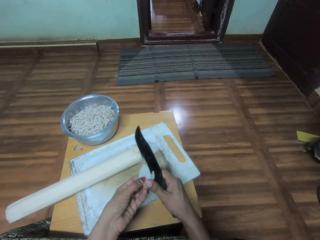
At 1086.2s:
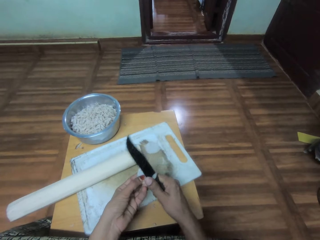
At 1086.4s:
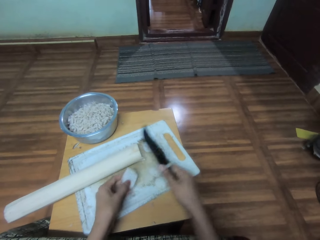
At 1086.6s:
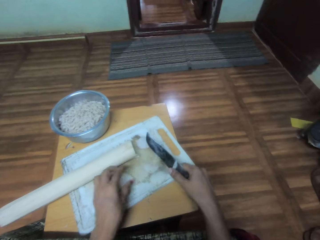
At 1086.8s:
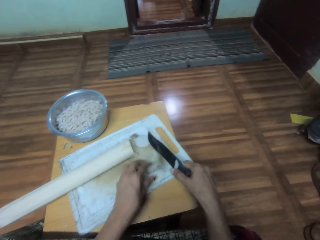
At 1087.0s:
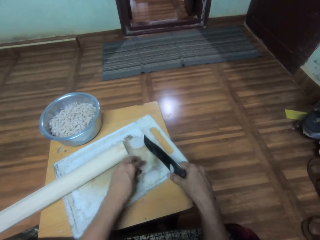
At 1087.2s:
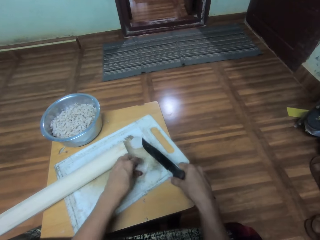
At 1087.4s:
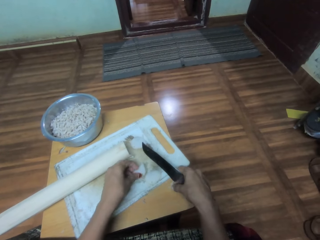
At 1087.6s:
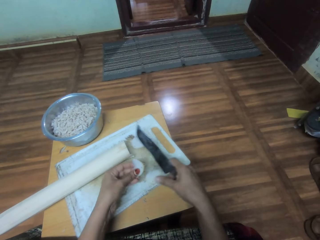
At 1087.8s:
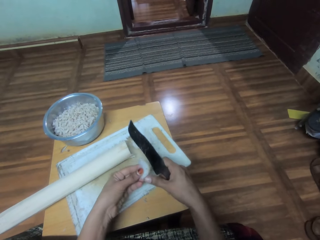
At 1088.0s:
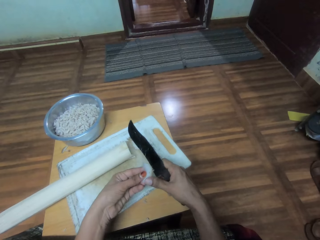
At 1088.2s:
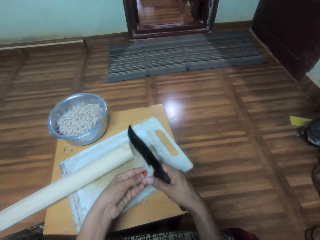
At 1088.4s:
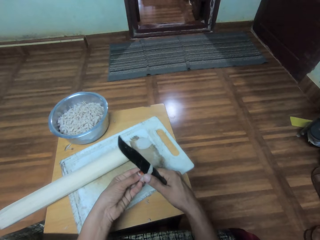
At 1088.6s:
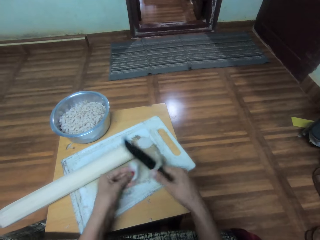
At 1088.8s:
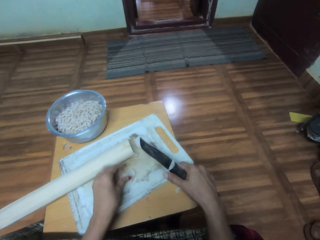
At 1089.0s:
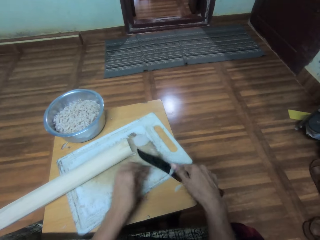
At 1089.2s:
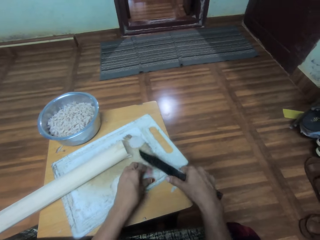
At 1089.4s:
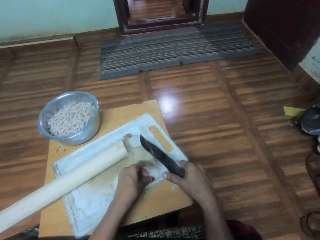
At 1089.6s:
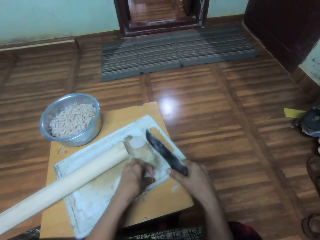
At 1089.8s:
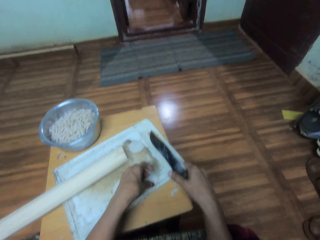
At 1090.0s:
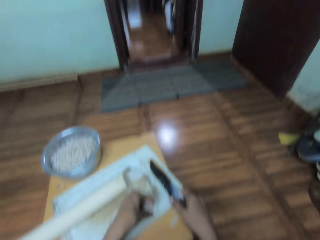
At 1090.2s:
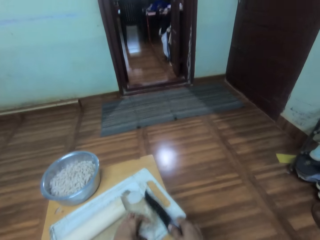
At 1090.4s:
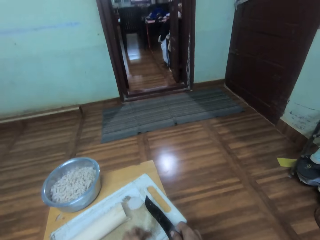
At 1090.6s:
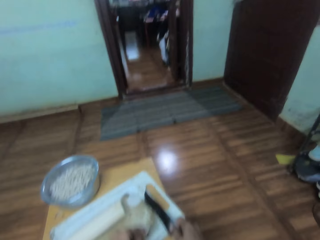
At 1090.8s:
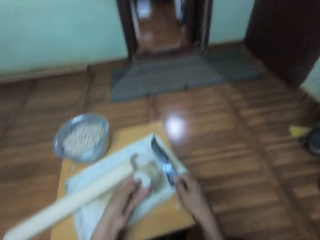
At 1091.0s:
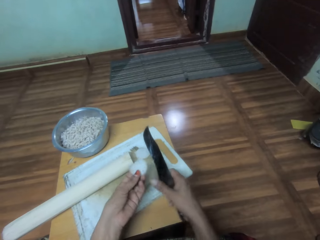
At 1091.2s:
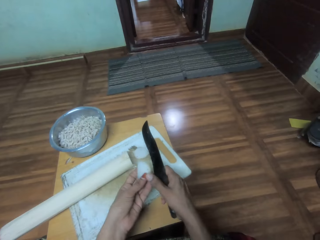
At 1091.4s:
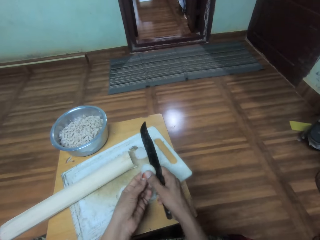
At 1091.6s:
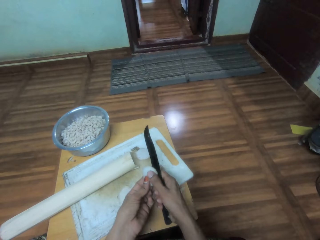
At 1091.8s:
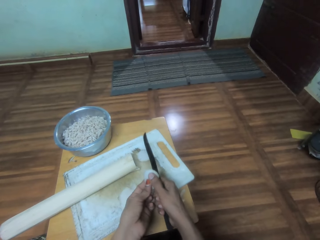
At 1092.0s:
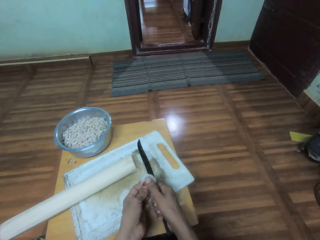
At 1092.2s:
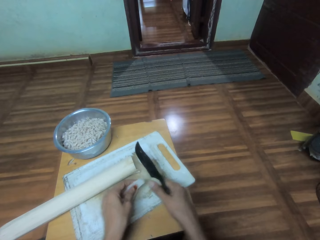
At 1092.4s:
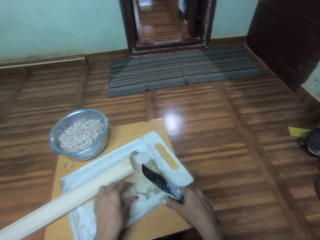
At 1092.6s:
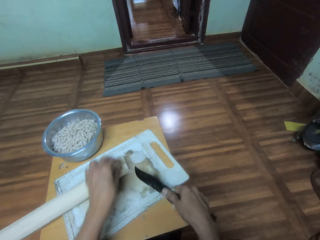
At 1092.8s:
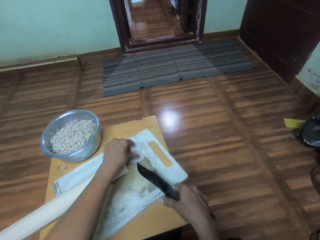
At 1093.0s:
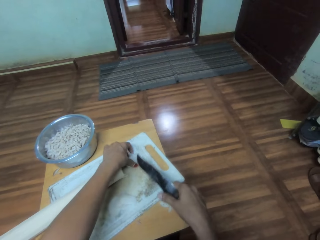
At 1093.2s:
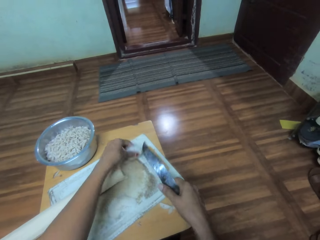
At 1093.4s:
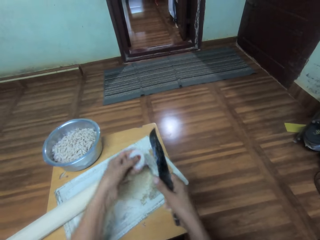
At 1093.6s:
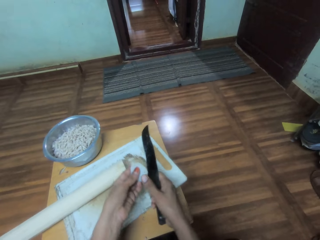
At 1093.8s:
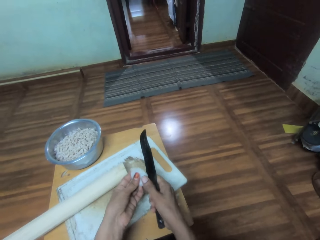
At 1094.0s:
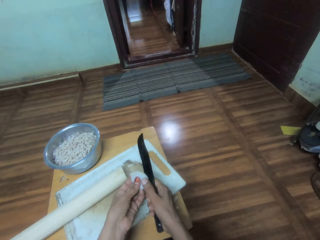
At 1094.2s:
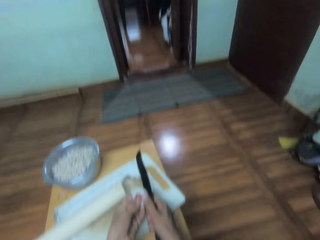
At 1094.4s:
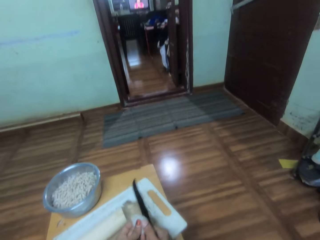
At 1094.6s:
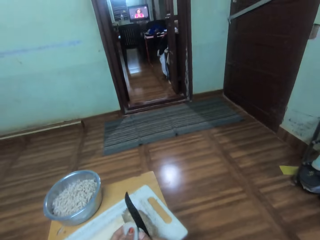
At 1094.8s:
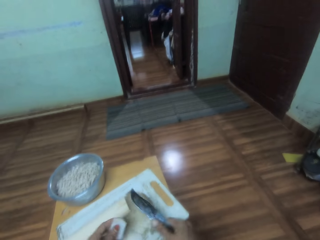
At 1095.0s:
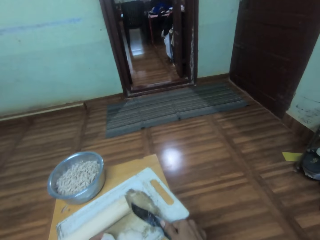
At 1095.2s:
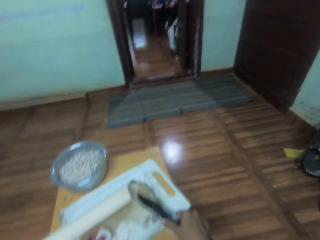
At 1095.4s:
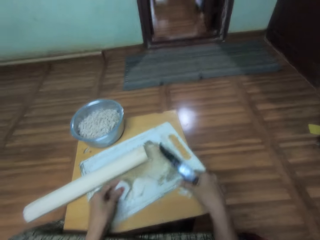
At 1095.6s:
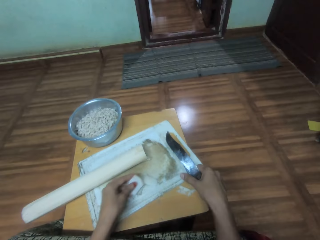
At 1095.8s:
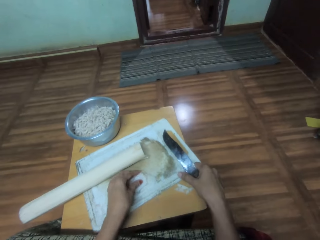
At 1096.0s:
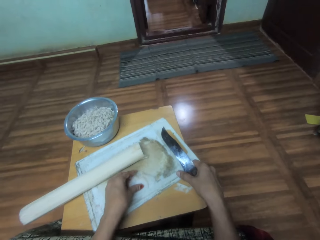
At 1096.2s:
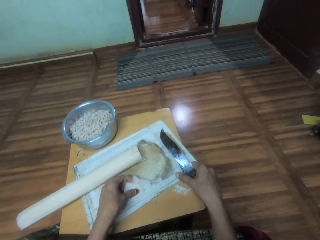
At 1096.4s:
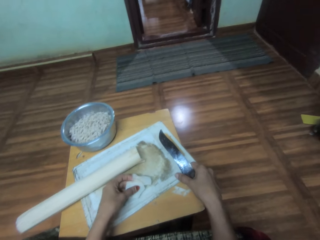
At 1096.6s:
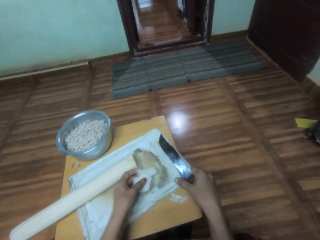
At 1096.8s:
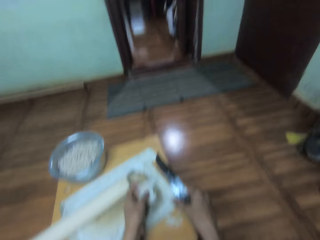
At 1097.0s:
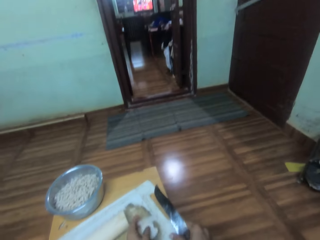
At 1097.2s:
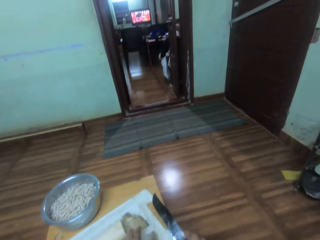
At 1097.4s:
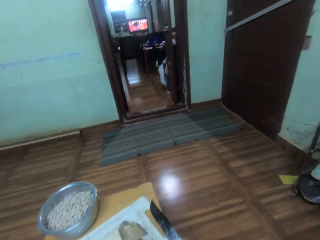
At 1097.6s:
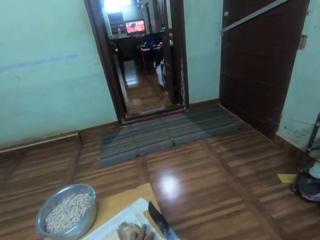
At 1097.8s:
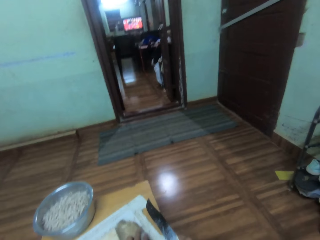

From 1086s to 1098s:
The camera wearer cuts the piece of vegetable with a knife. They place the piece of vegetable on the tray. They pick a piece of vegetable. They cut the piece of vegetable with the knife. They place the piece of vegetable on the tray. They wipe off a piece of vegetable from the knife with the thumb. They pick a piece of vegetable. They cut the piece of vegetable with the knife. They place the piece of vegetable on the tray. They wipe off a piece of vegetable from the knife with the thumb. They pick a piece of vegetable. They cut the piece of vegetable with the knife. They watch television. They pick something from the table.

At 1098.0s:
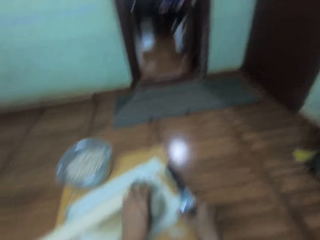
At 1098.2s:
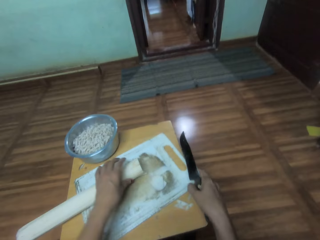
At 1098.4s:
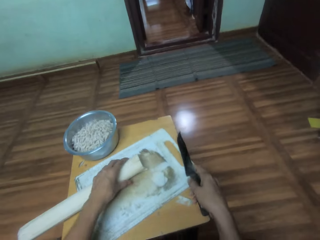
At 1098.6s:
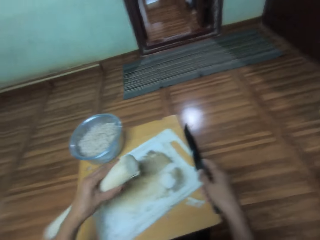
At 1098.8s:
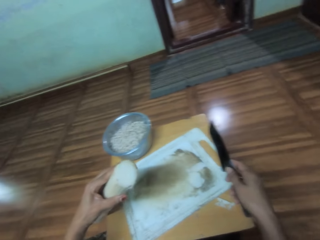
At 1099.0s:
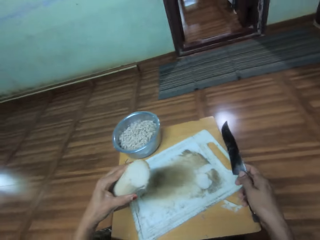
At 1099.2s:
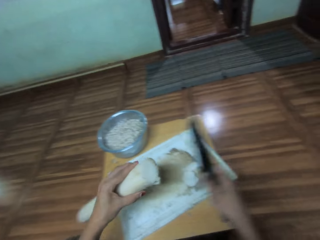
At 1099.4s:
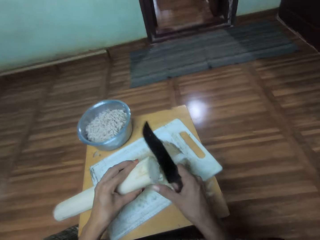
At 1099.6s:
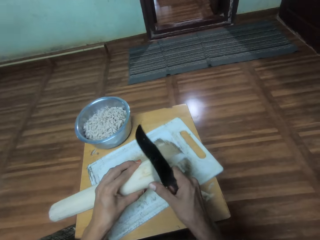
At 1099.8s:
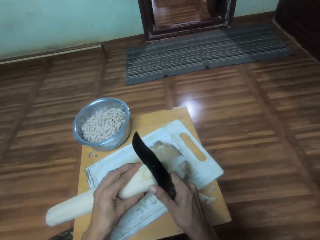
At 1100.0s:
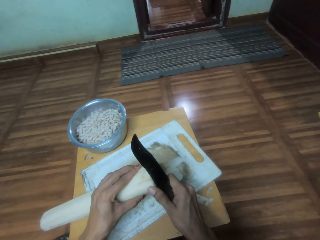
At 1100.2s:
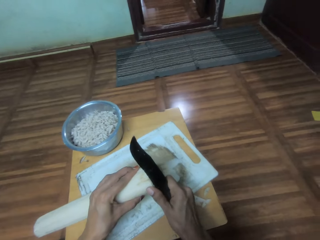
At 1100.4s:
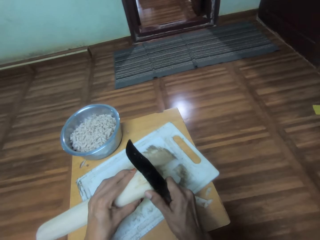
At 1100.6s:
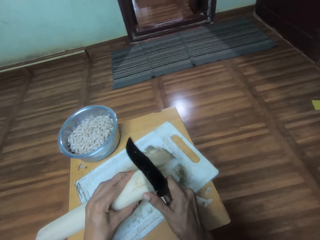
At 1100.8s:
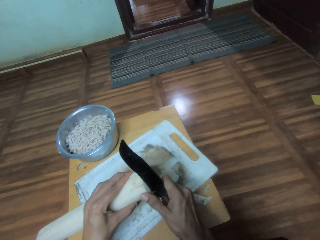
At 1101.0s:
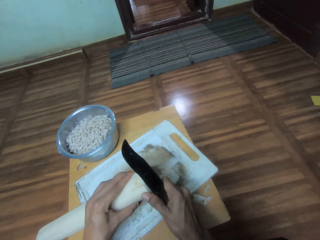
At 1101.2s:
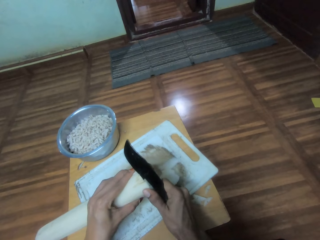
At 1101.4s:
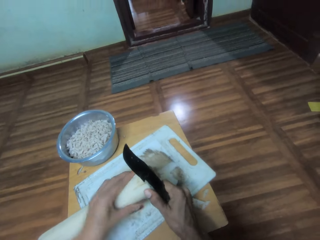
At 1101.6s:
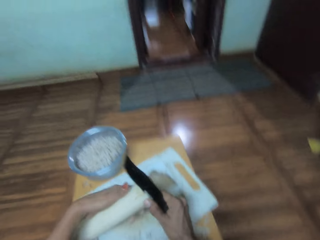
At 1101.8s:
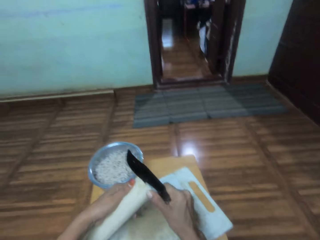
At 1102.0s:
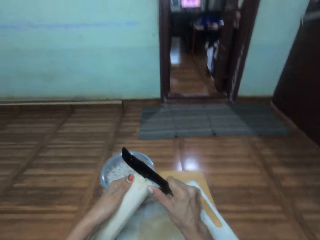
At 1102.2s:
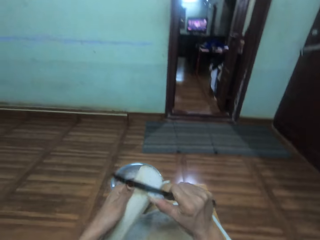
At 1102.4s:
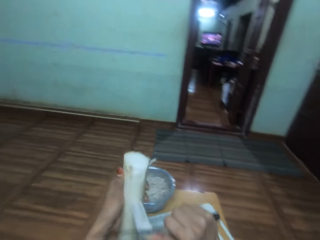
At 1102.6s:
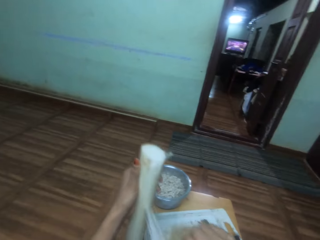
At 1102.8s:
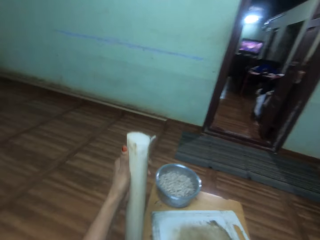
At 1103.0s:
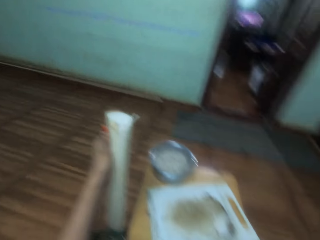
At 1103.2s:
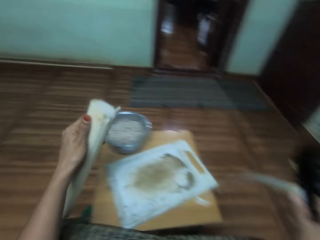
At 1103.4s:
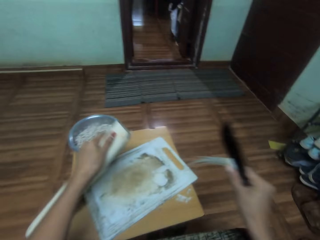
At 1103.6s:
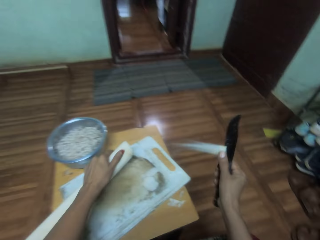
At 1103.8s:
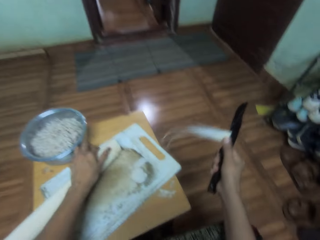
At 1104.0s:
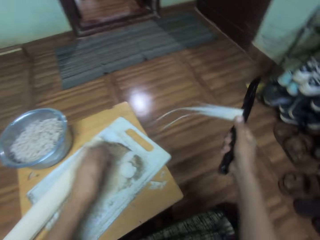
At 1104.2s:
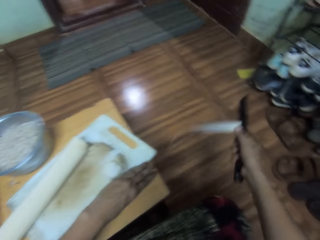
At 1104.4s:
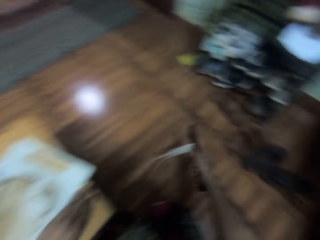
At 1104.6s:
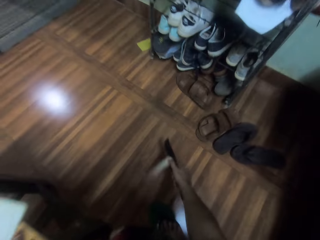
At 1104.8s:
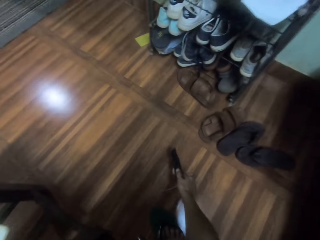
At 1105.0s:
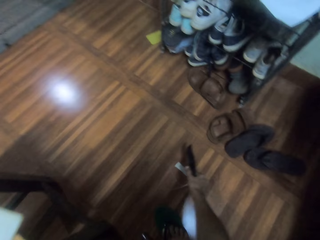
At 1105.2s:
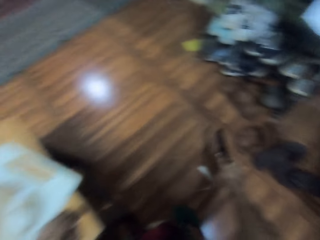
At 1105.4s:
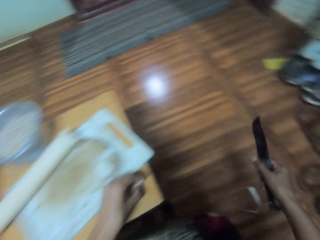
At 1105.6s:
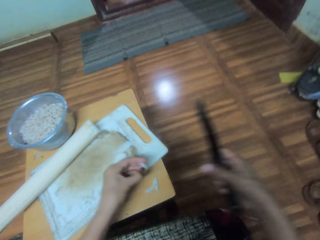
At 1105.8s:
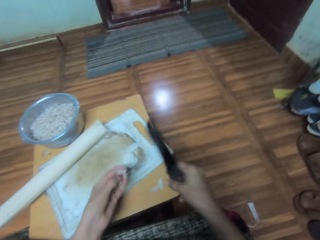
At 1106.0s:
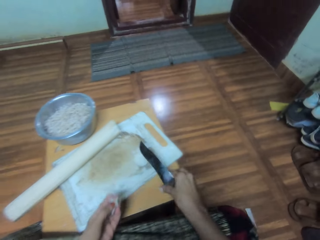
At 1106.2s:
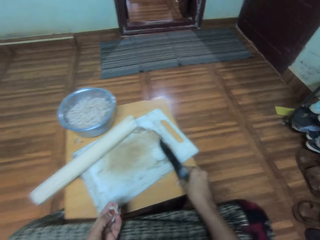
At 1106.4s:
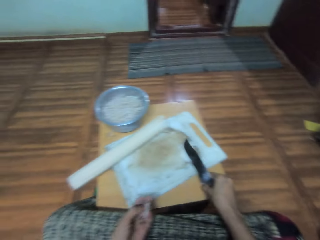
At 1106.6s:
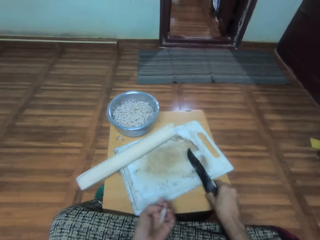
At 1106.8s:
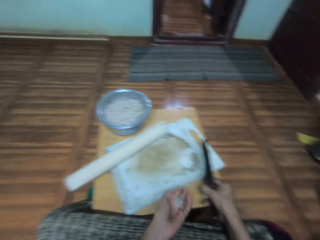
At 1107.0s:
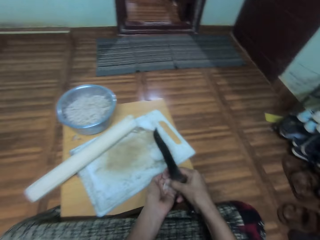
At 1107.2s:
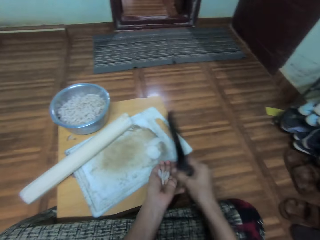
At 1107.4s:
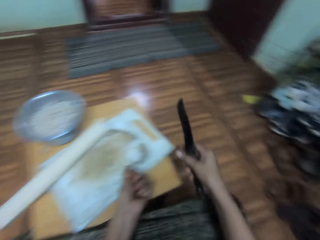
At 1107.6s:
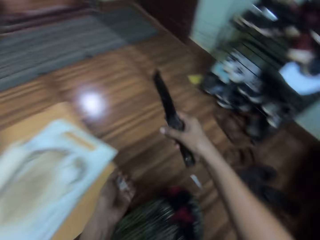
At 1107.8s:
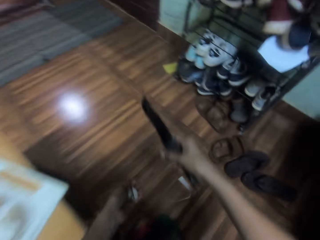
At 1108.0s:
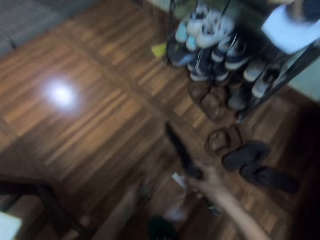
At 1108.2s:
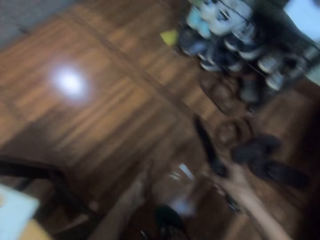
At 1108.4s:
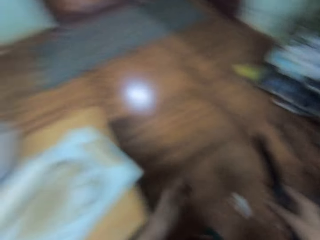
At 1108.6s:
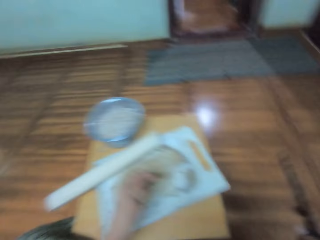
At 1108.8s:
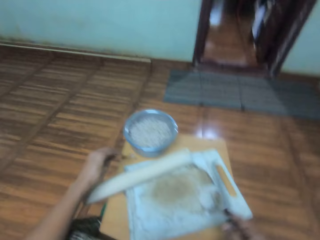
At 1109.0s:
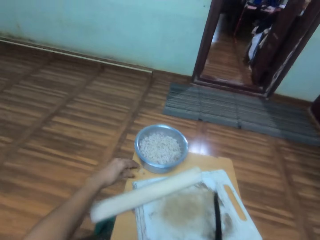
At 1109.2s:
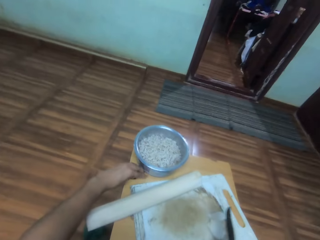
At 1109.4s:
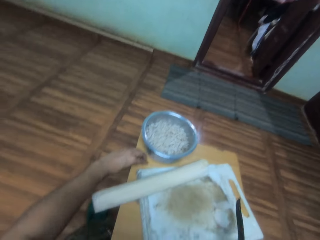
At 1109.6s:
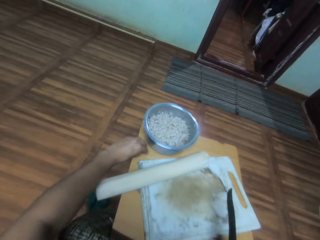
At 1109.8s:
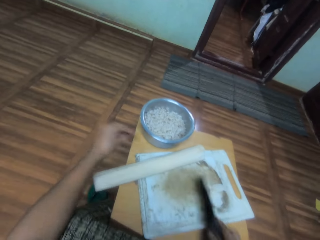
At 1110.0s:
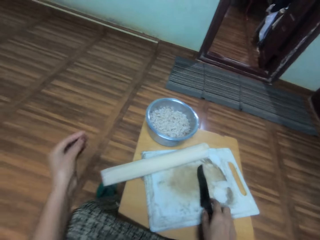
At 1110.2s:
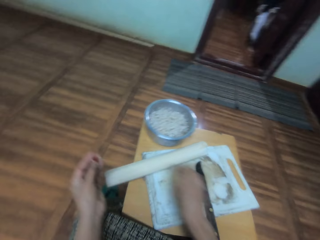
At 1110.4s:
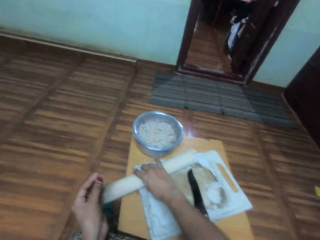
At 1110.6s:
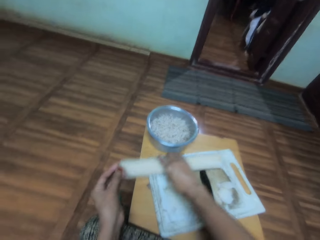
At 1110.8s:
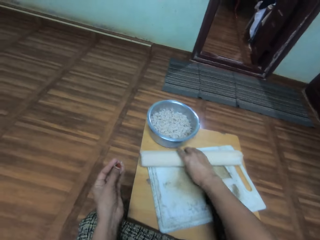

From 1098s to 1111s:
The camera wearer peels something using the knife. They drop the dirt on the floor. They put the peel of the object on the table. They pick dirt from the table. They drop dirt on the floor. They pick dirt from the table. They put the knife on the chop board. They move something on the chop board.
